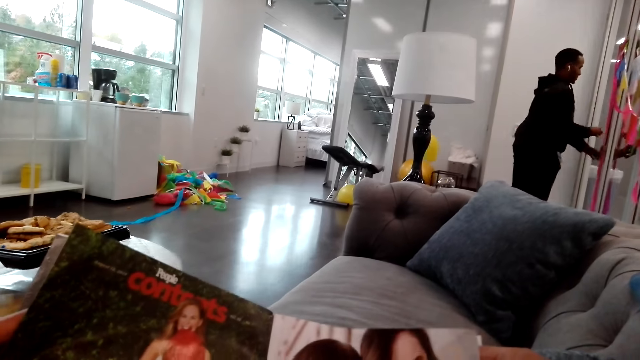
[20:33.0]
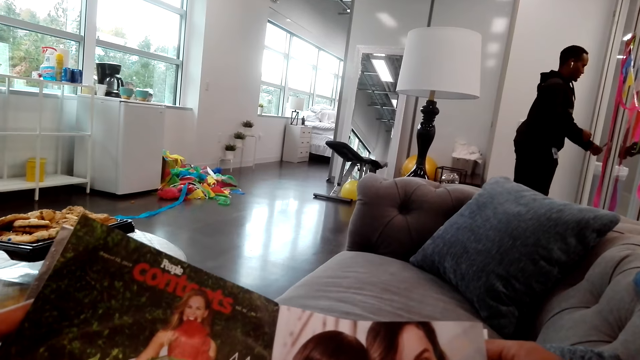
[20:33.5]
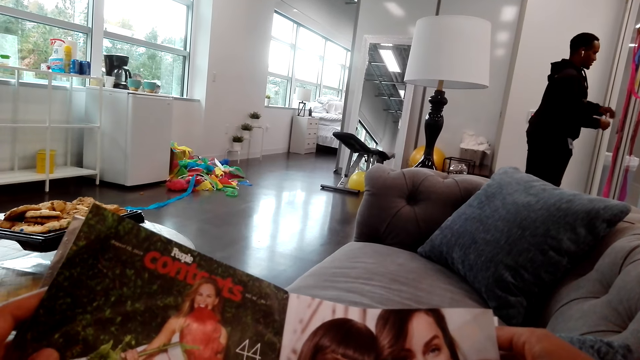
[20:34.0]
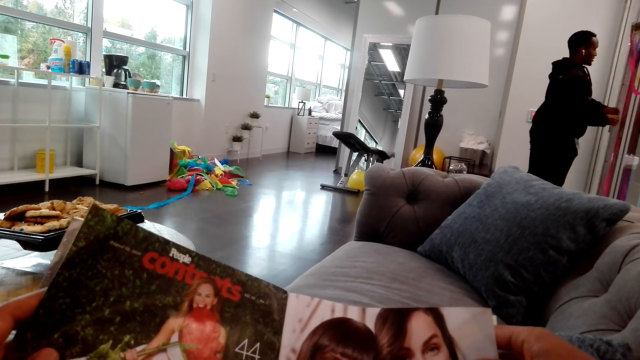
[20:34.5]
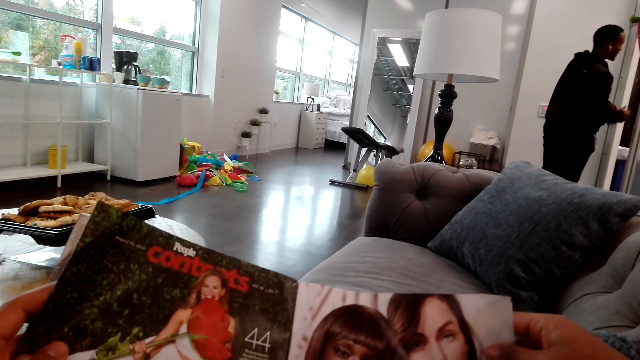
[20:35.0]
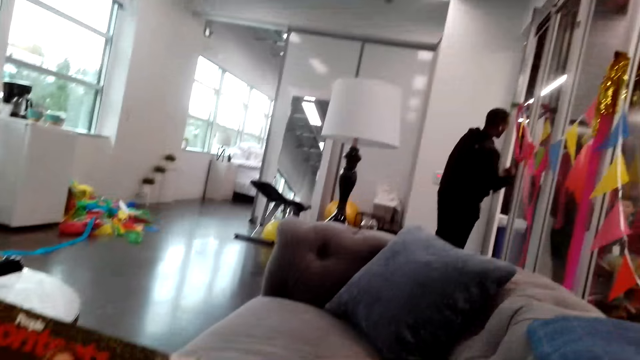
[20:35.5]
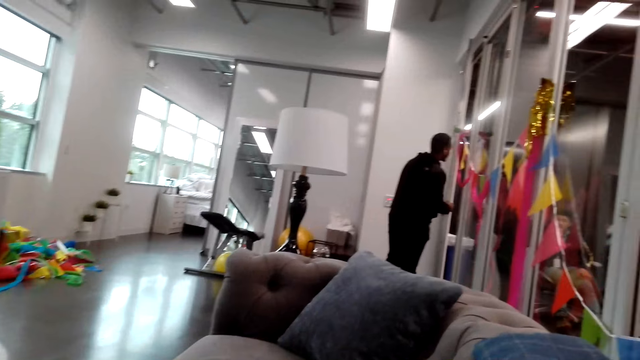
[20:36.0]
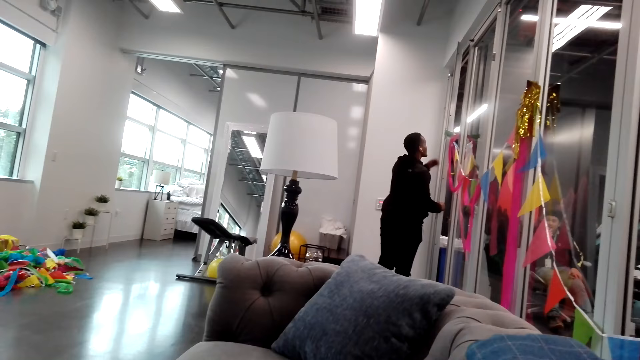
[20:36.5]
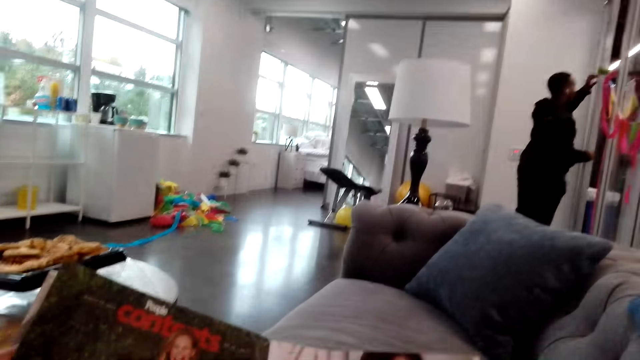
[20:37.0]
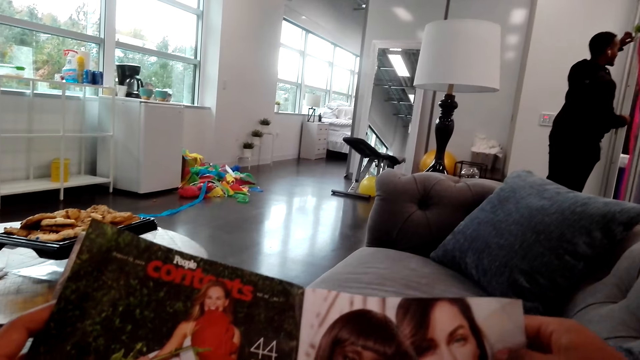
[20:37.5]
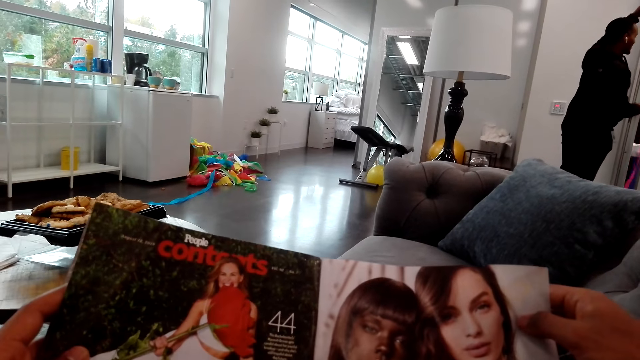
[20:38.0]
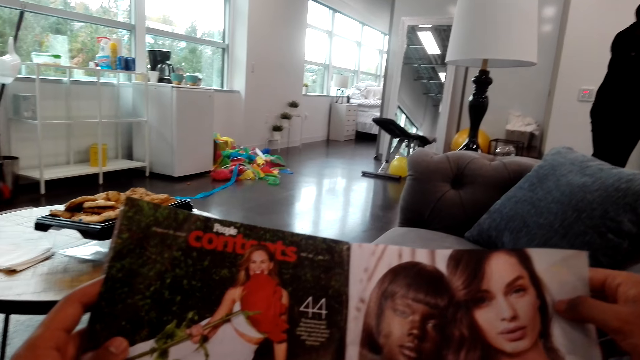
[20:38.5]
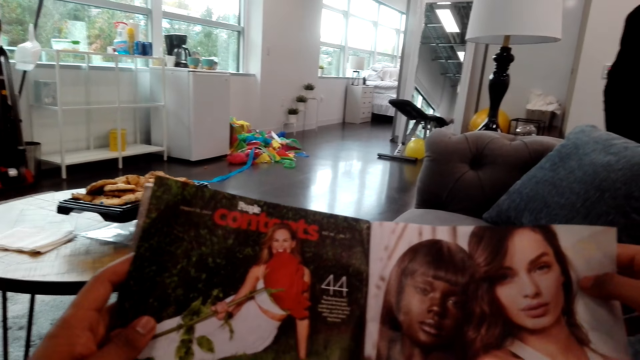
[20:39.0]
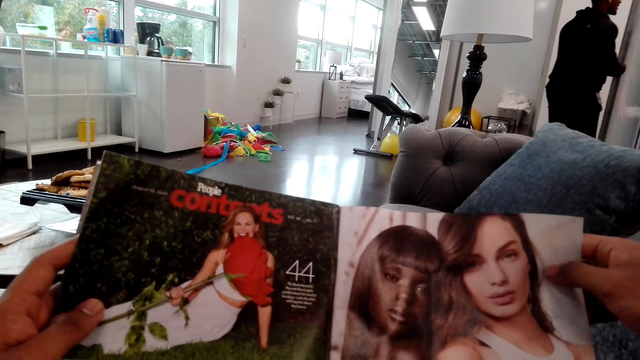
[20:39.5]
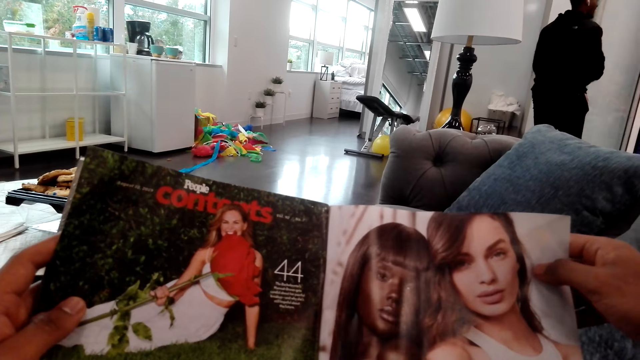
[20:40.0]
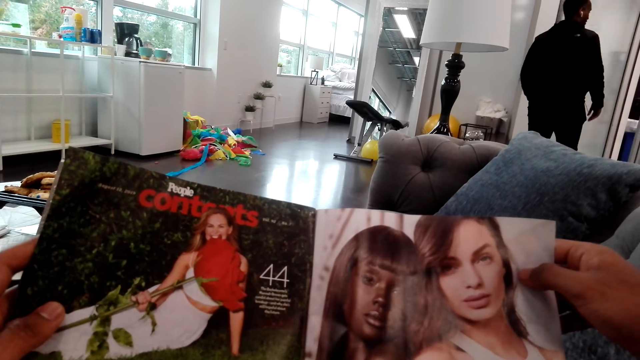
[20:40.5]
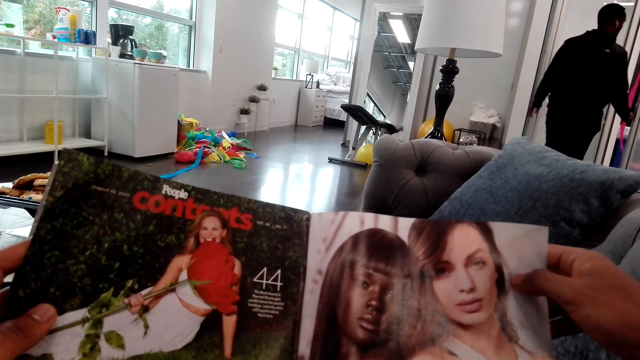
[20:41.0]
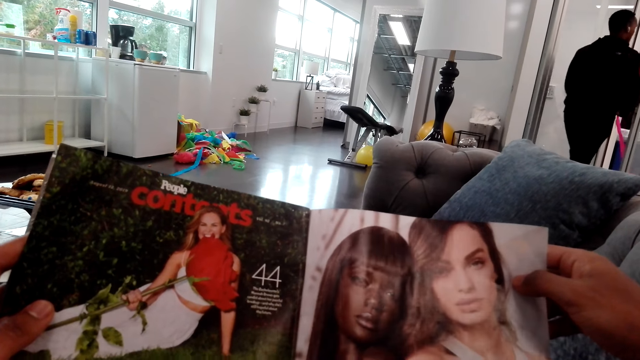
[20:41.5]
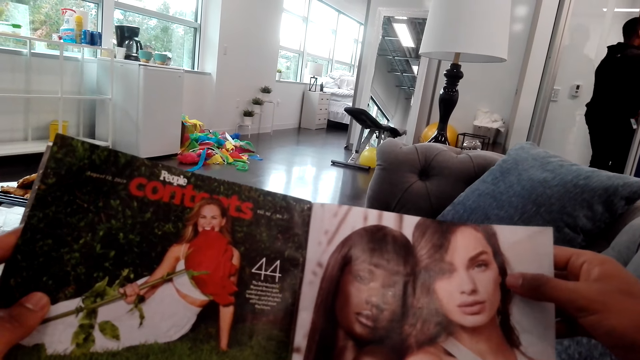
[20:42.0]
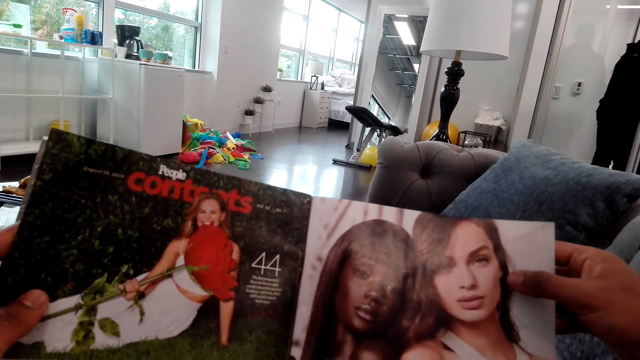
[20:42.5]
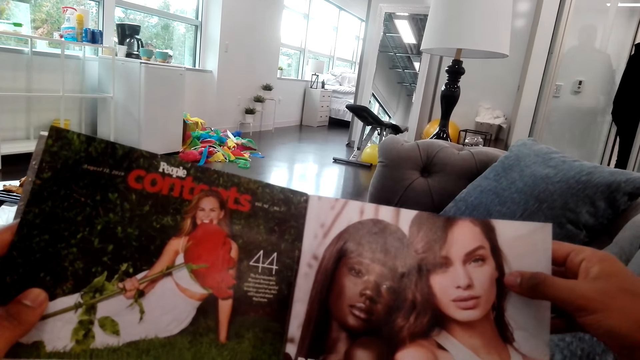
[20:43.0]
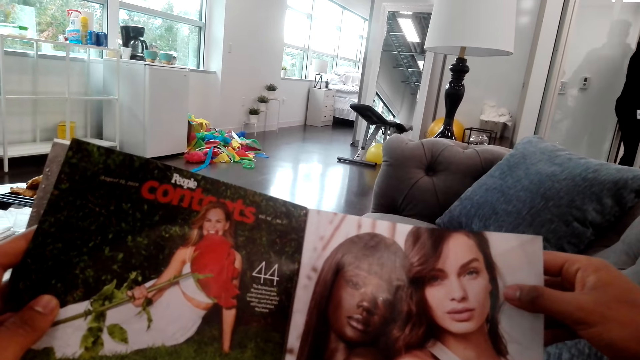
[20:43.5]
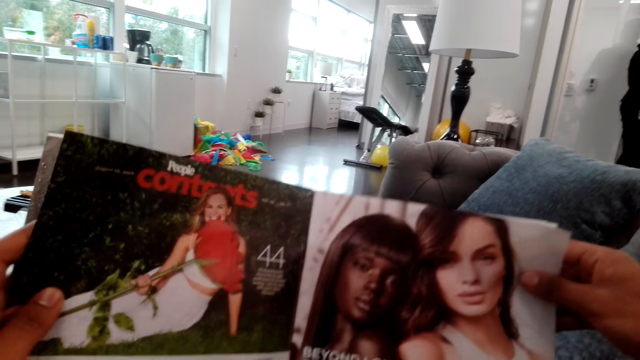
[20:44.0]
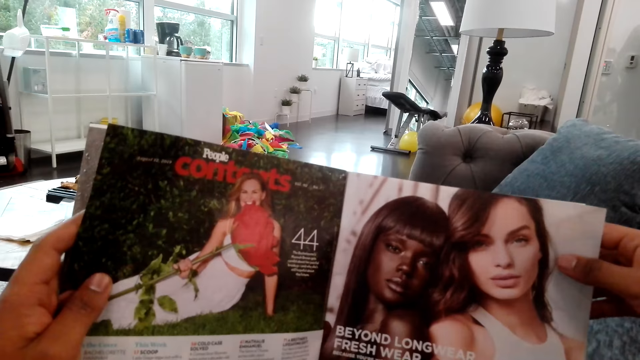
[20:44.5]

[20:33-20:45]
The camera wearer reads the magazine. They read the magazine.

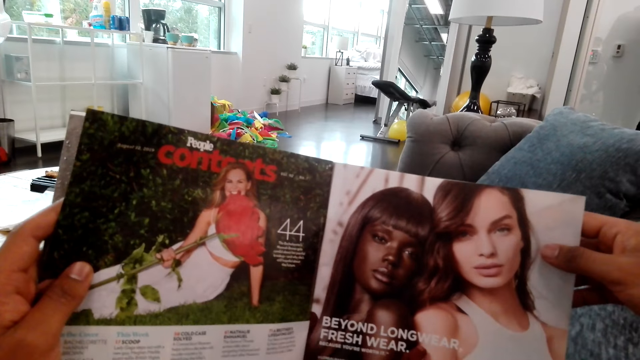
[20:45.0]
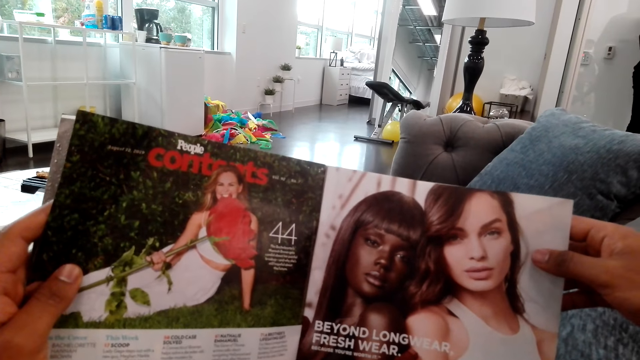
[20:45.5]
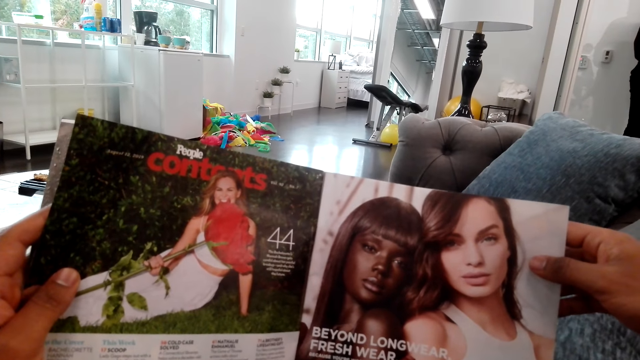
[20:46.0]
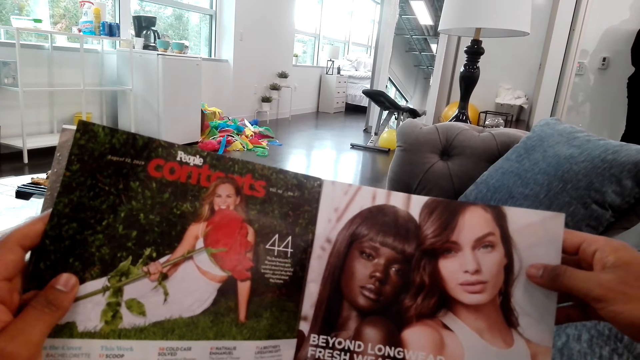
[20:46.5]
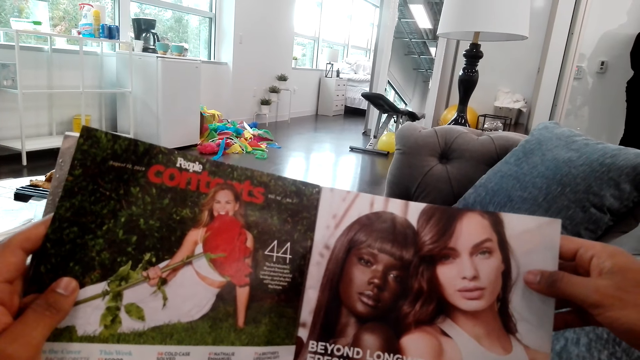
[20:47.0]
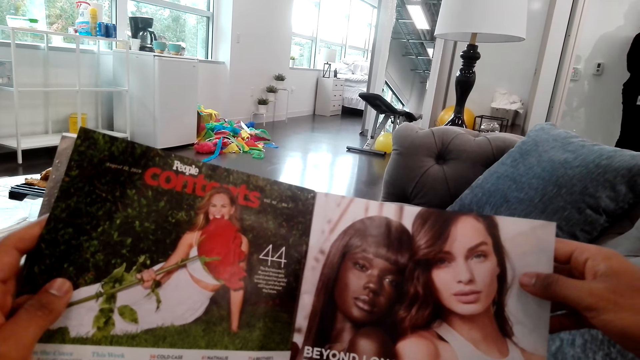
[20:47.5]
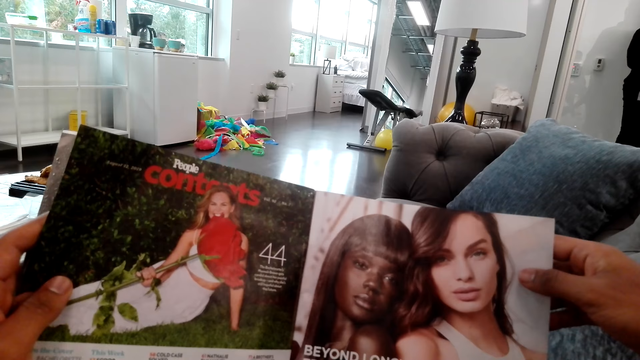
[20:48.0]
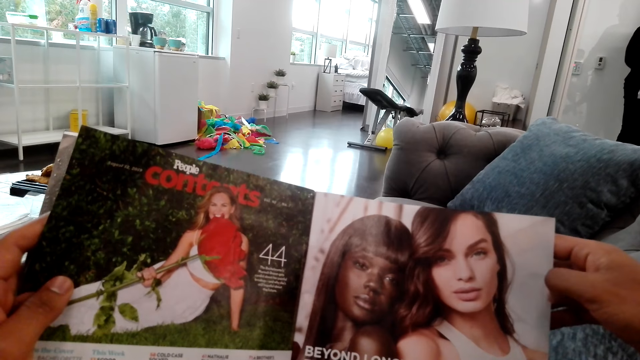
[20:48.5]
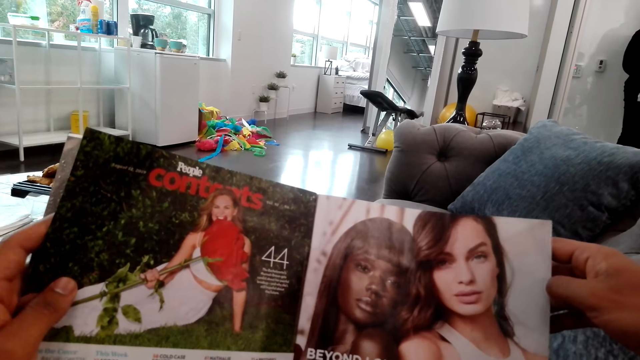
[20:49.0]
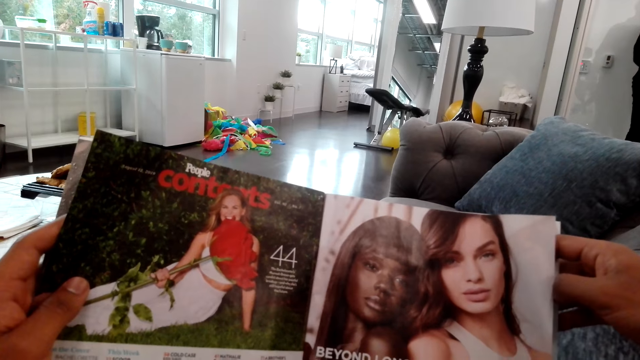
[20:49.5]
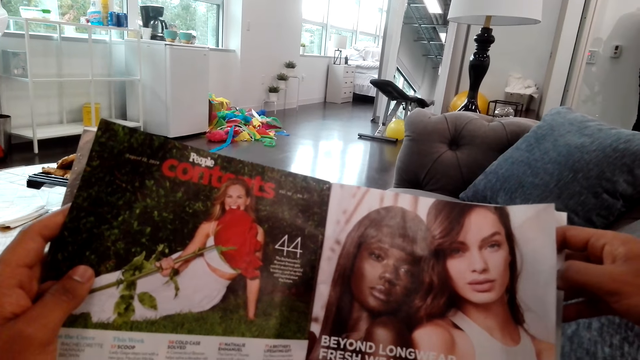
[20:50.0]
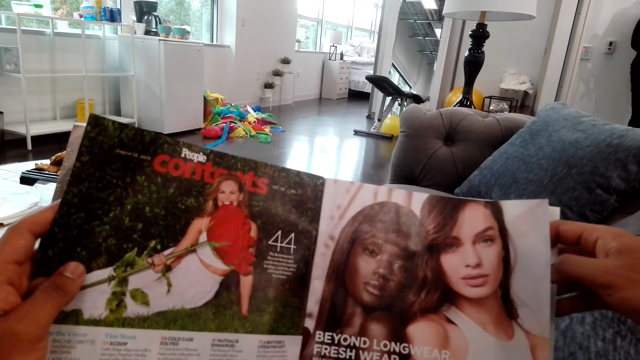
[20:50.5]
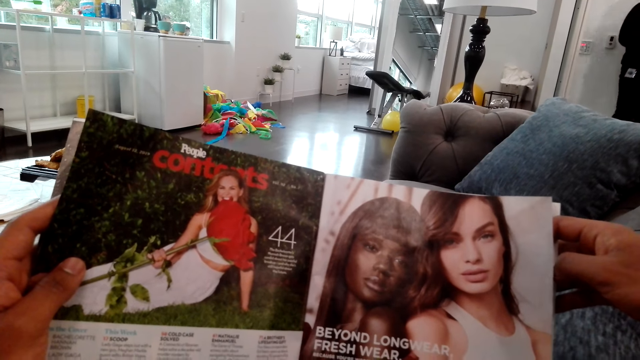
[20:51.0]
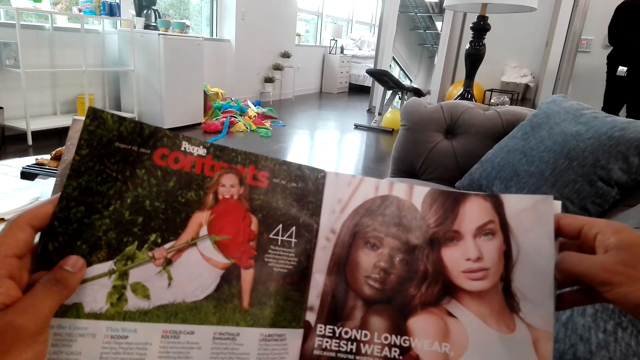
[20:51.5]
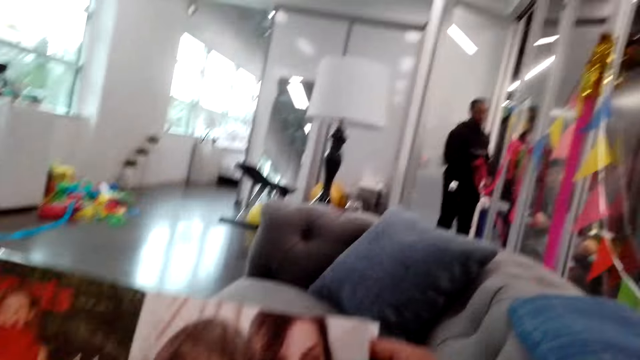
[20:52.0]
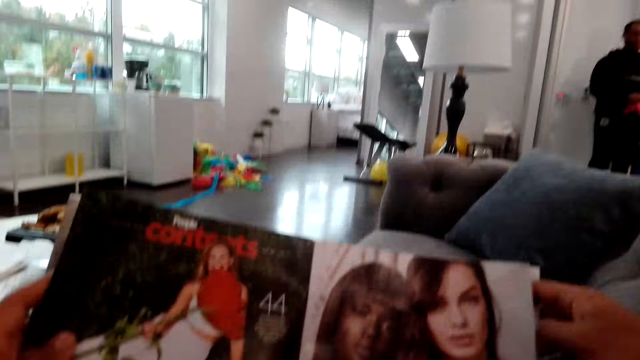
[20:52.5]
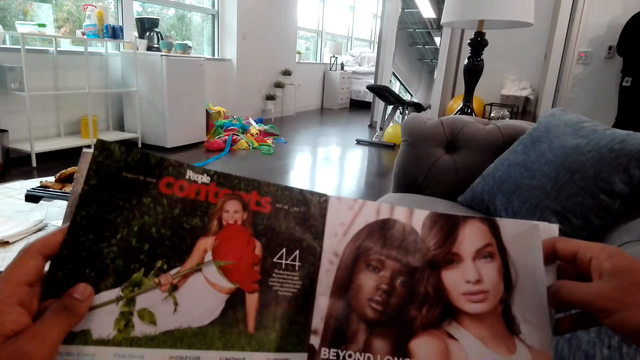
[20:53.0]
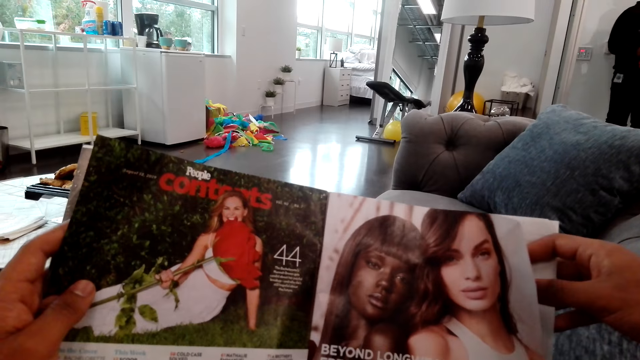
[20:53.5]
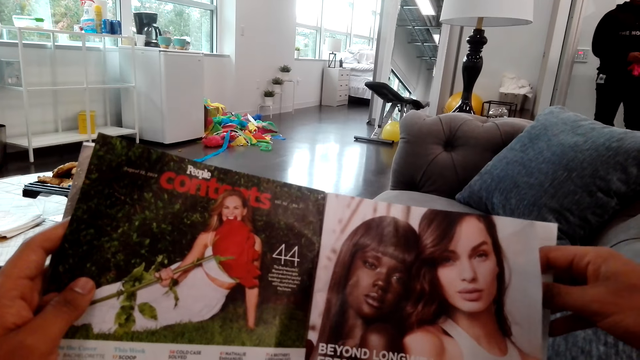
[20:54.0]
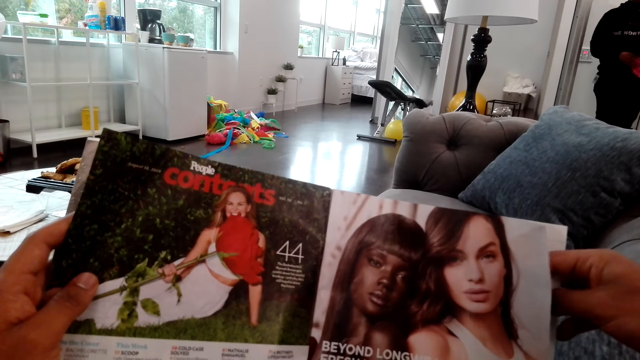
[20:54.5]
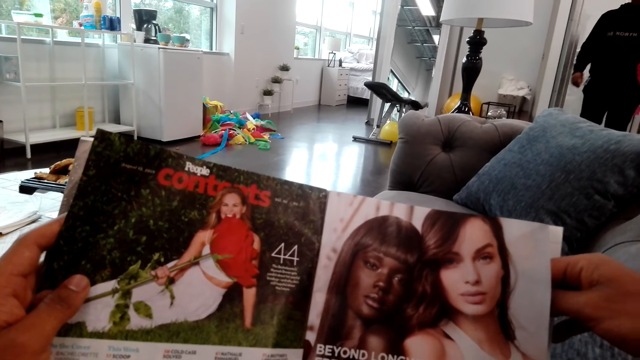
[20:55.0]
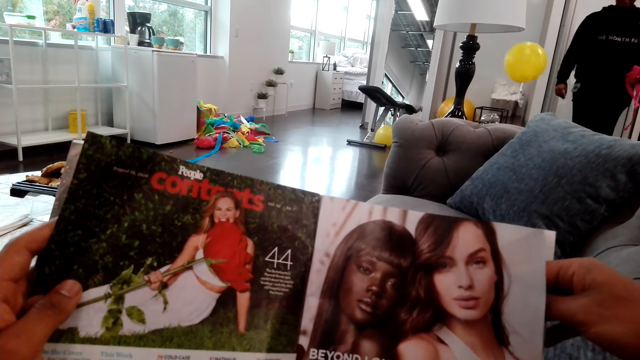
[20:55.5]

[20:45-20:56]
The camera wearer looks at a man. They read the magazine.
